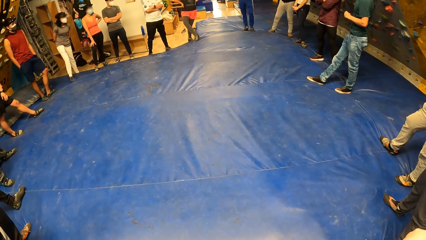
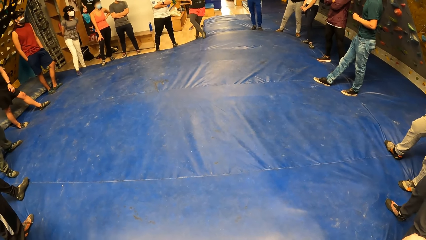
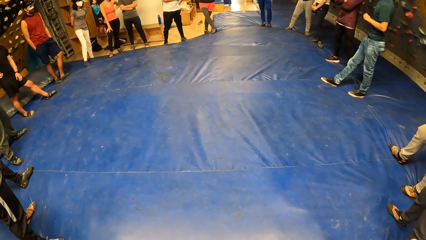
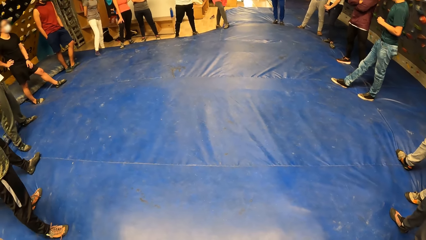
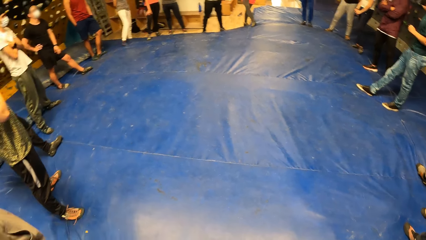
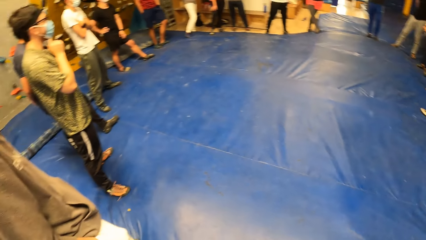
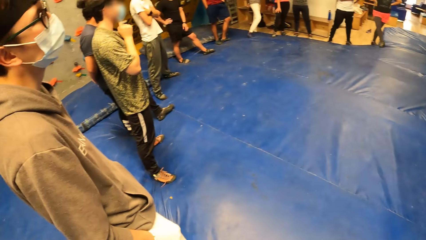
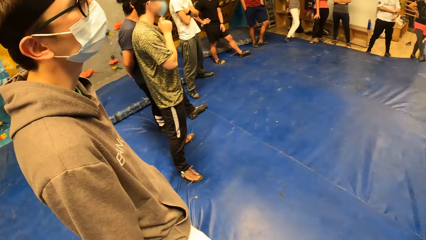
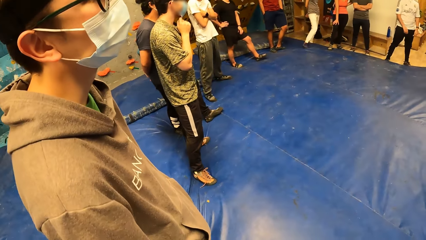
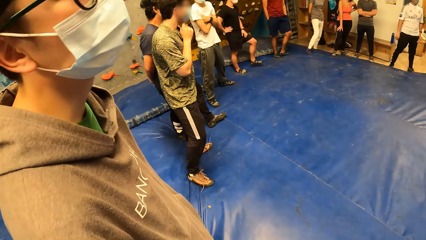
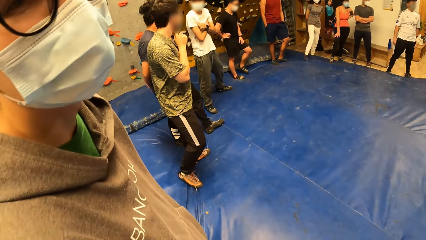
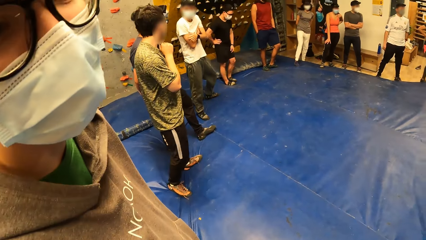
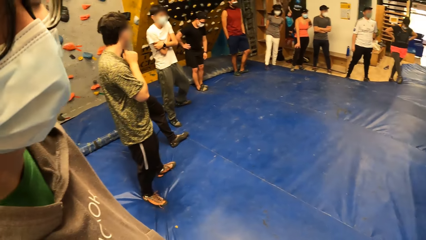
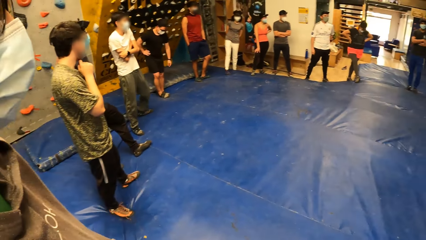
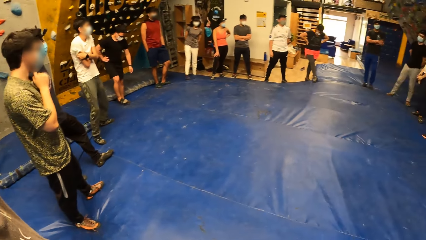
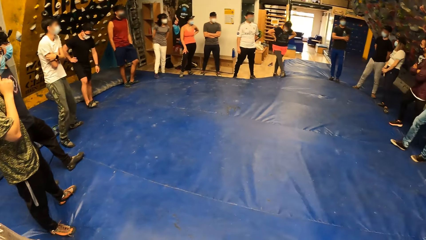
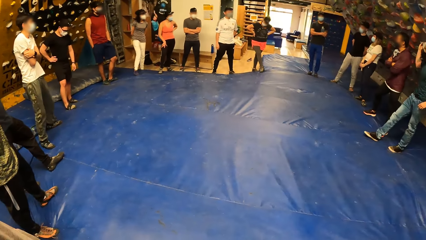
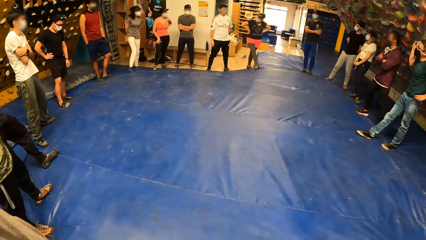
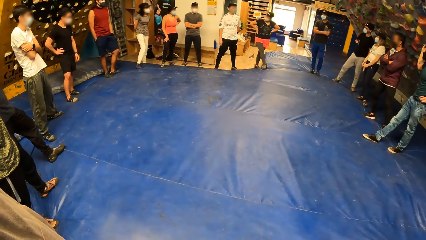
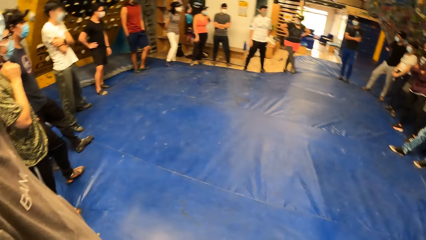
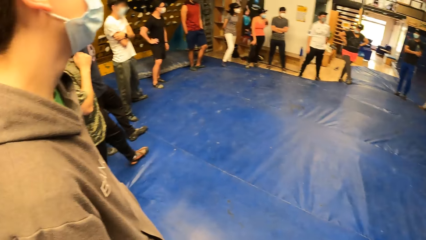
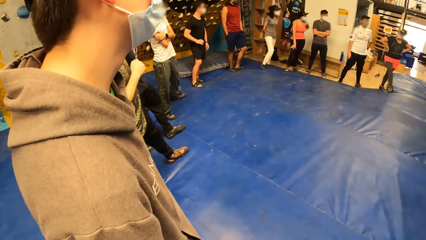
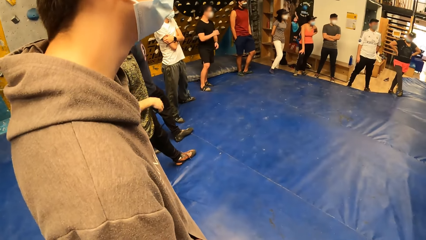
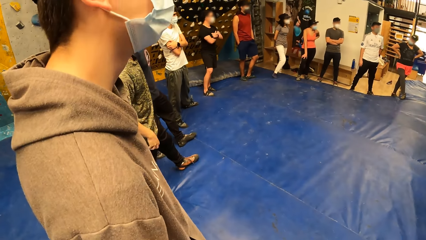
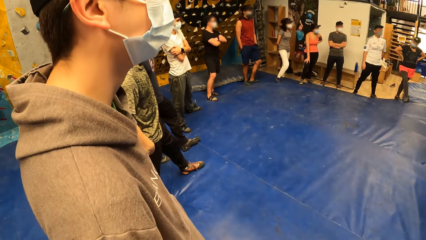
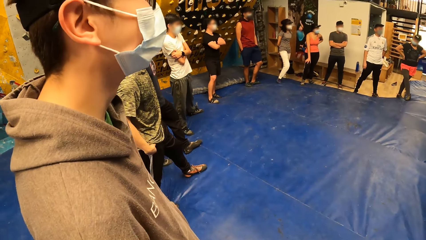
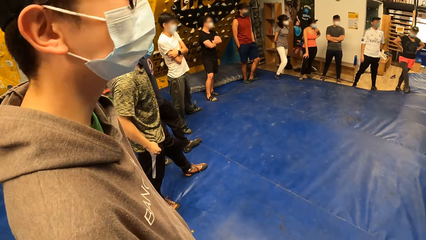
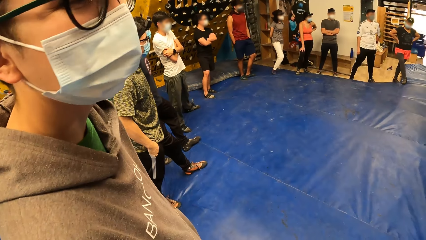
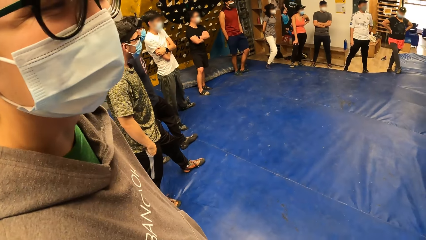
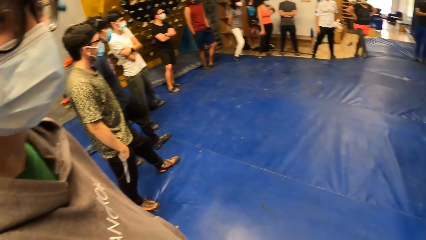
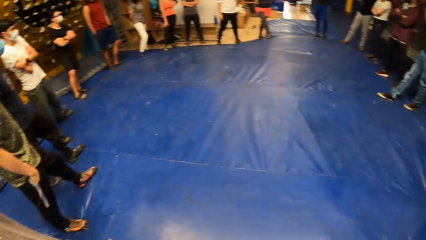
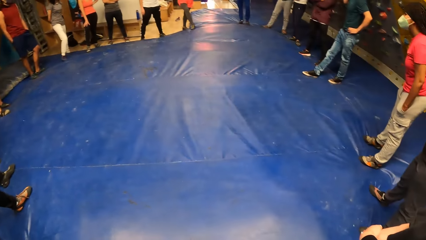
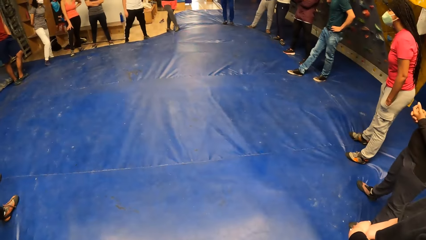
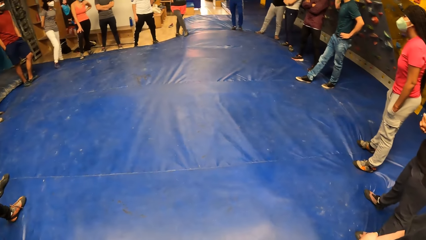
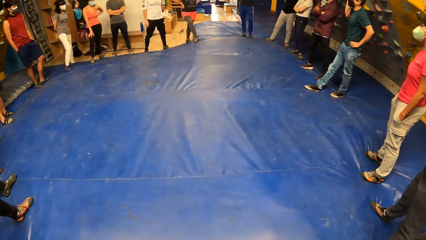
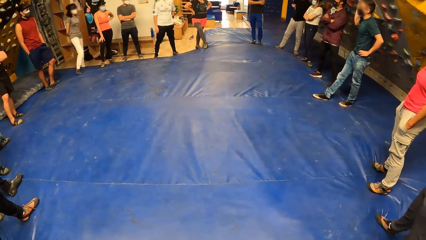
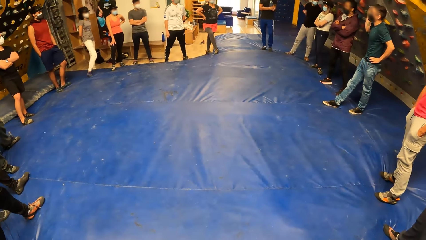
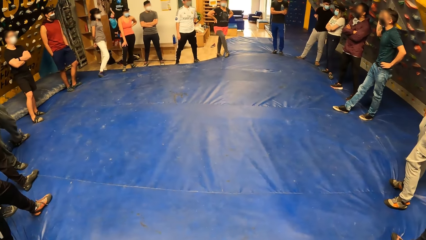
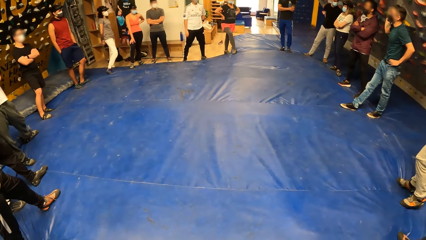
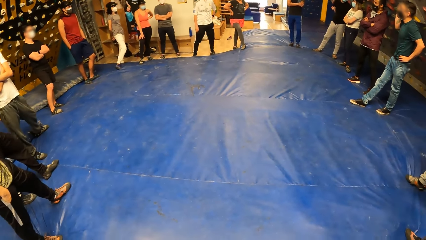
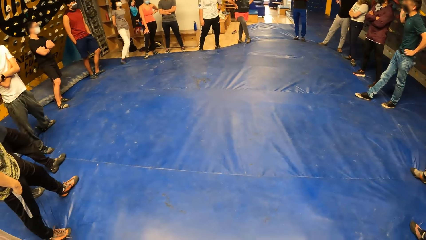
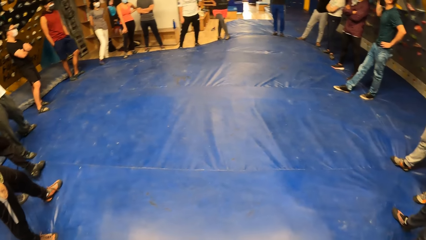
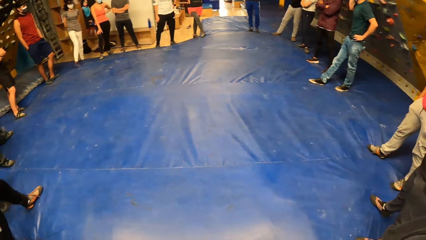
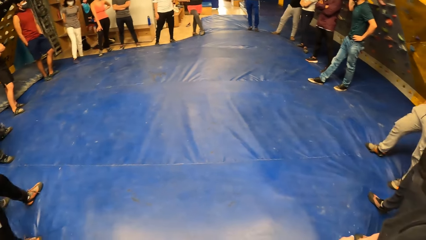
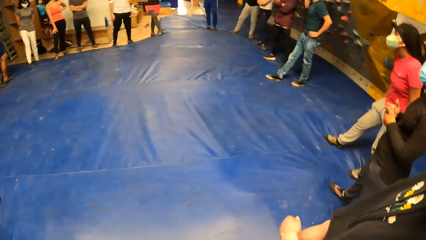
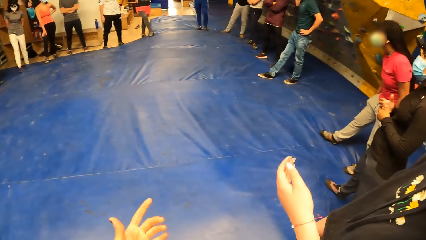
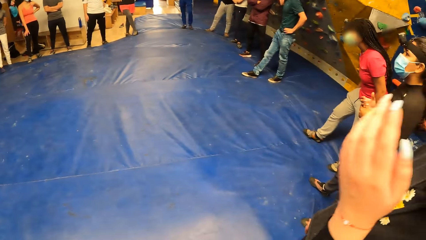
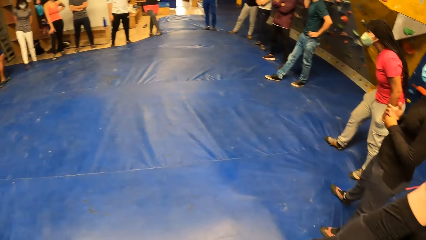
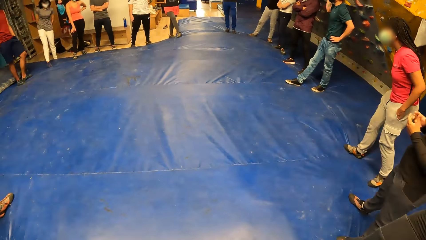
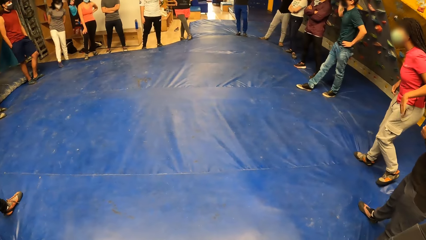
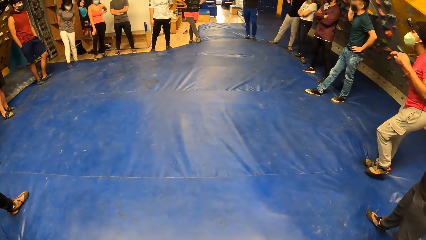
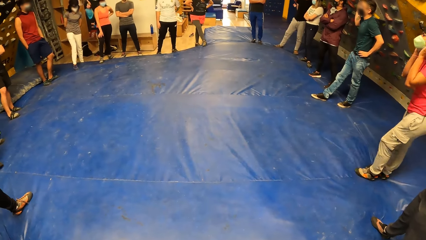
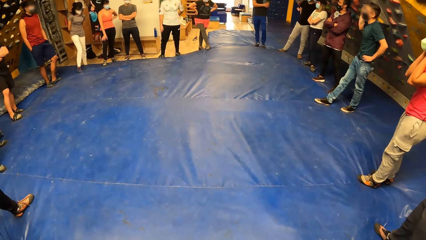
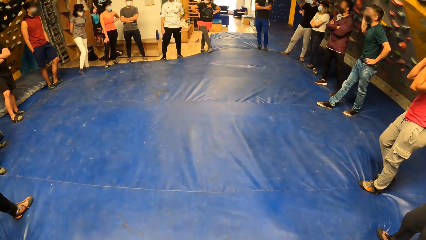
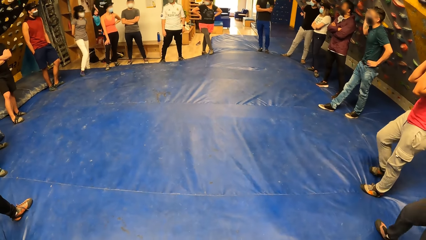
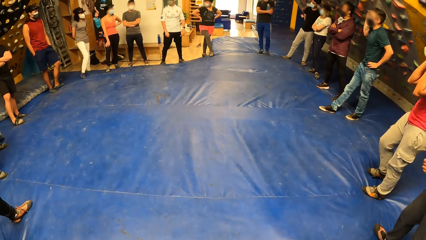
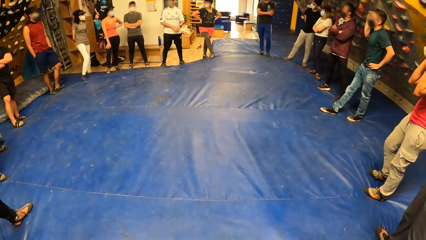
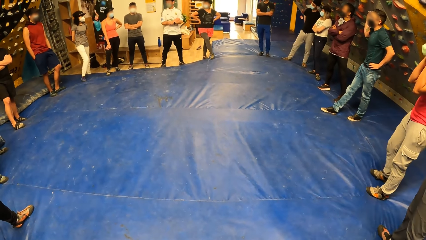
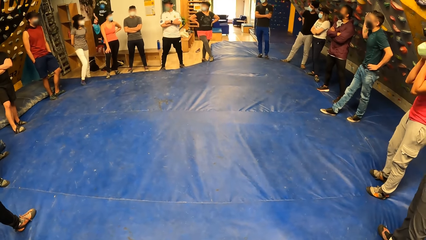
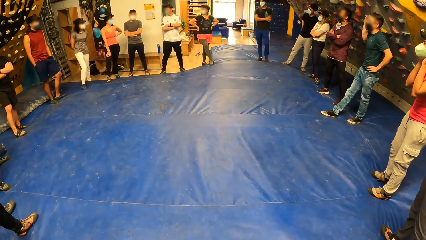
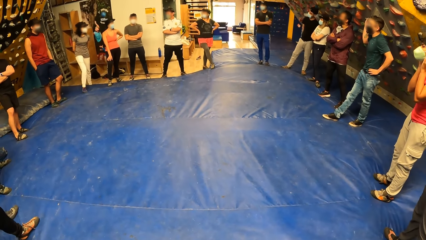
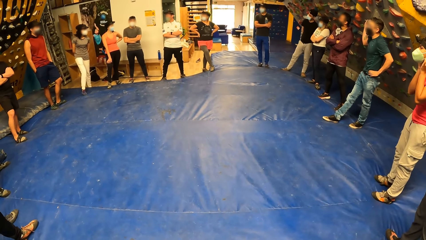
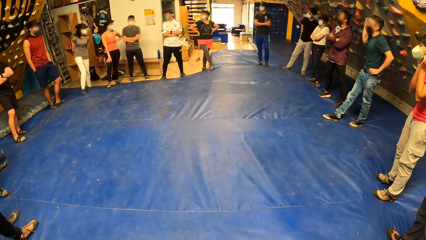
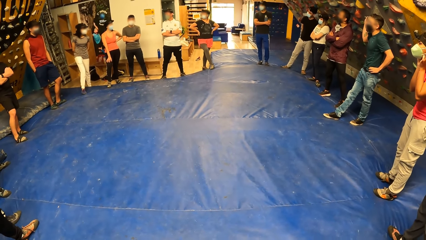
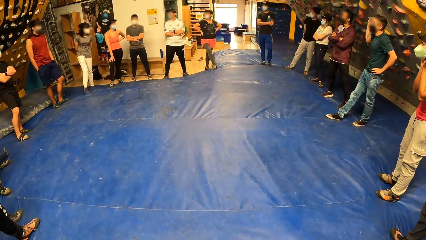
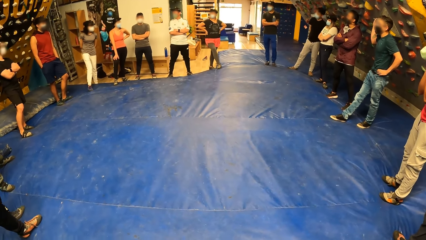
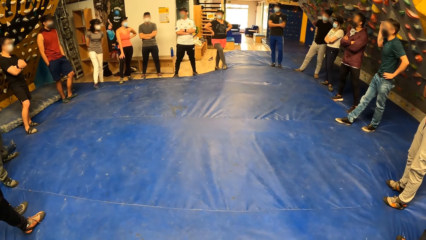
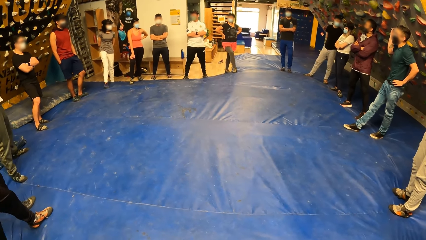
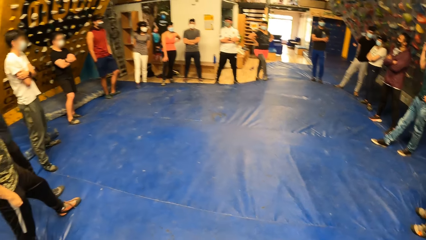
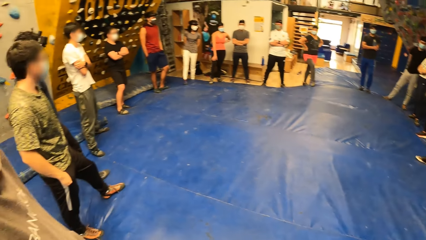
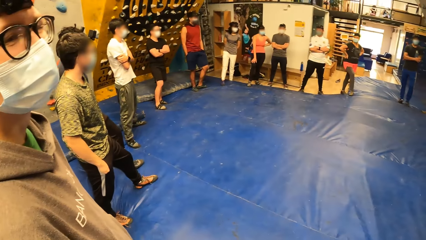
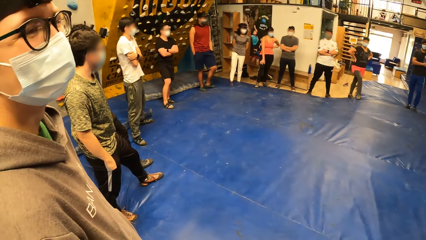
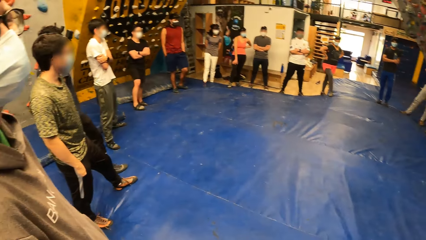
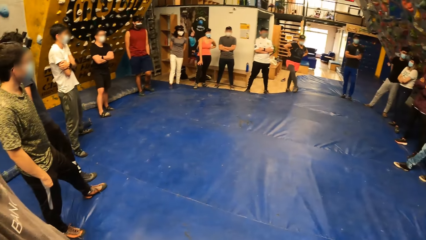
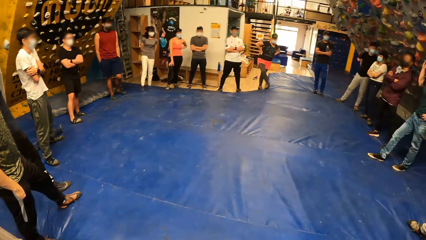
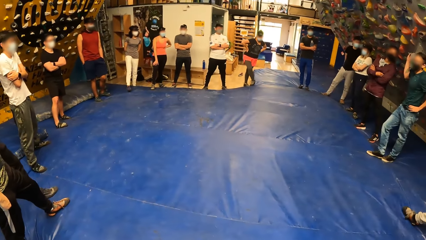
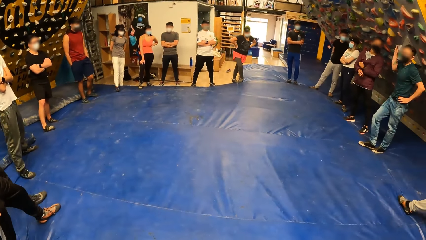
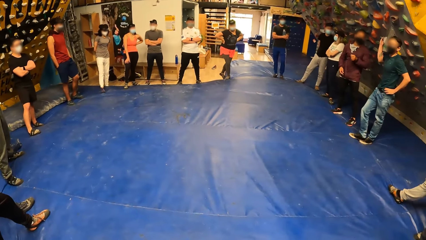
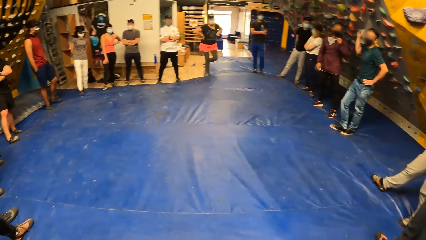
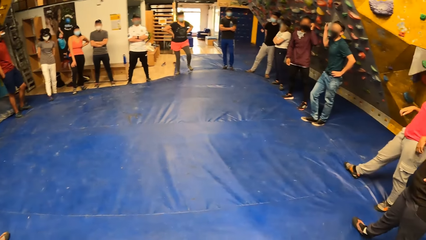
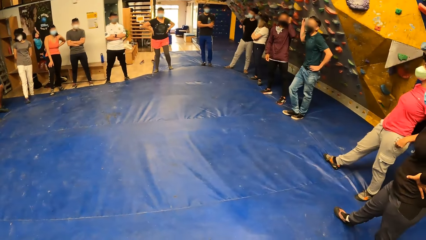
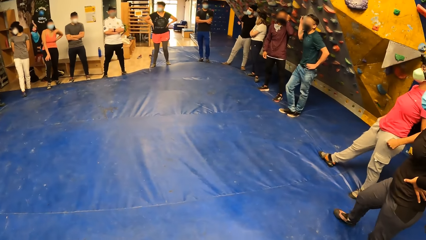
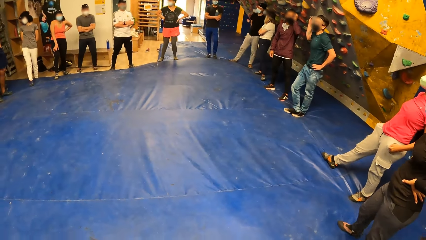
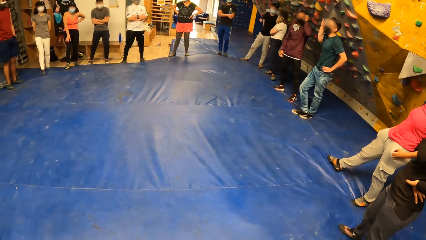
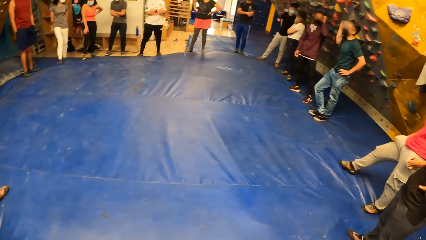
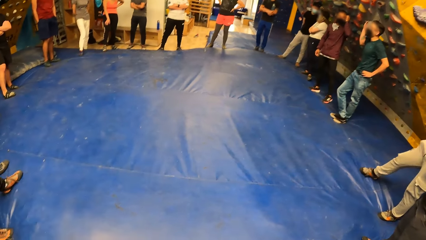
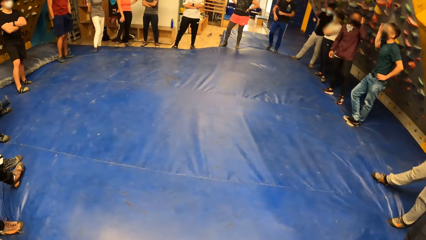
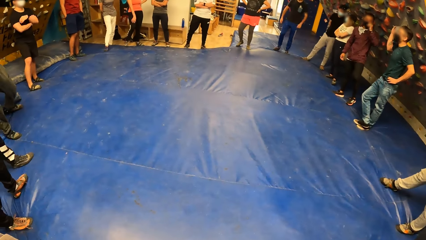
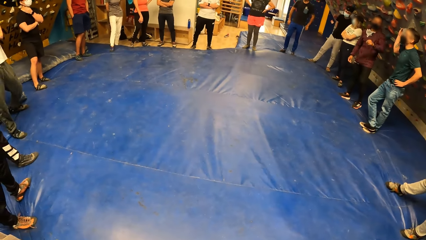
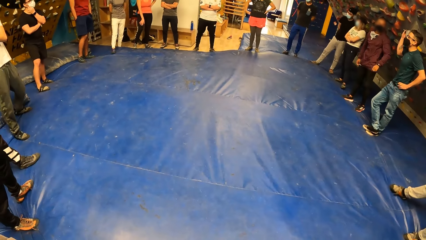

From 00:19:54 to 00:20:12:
The camera wearer interacts with a man. Another man puts his right hand inside his right pant pocket. A woman touches her face with her left hand. The camera wearer stares at people. They interact with the first man.
